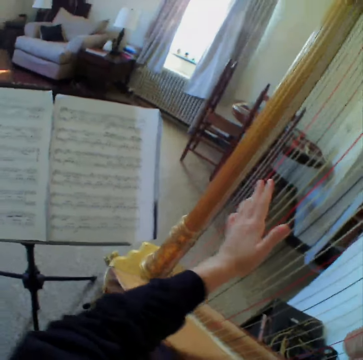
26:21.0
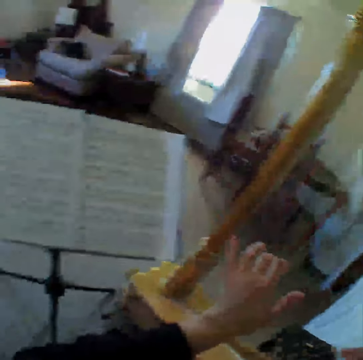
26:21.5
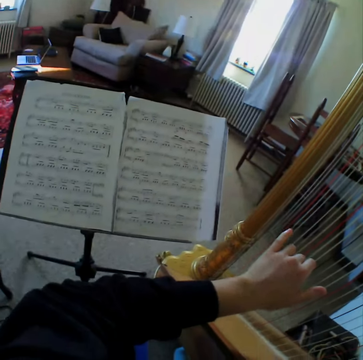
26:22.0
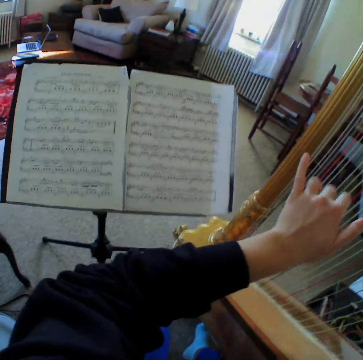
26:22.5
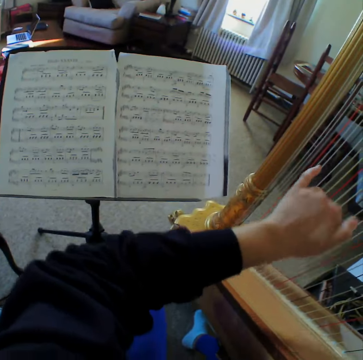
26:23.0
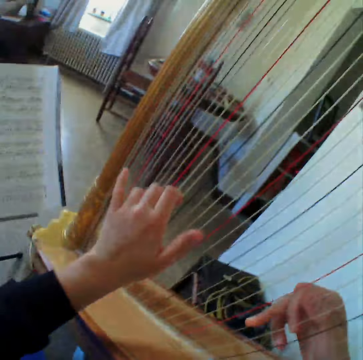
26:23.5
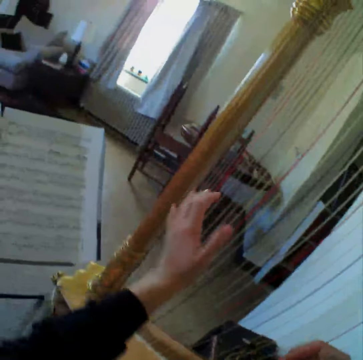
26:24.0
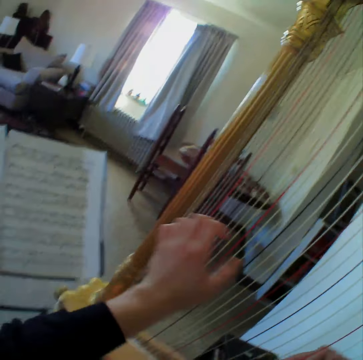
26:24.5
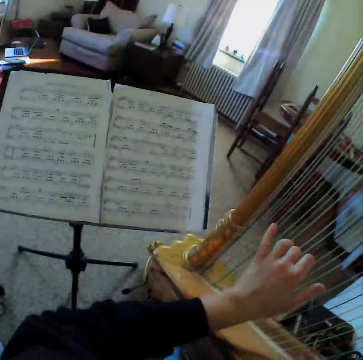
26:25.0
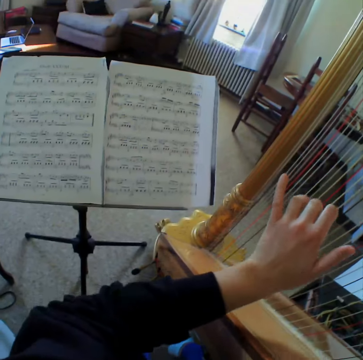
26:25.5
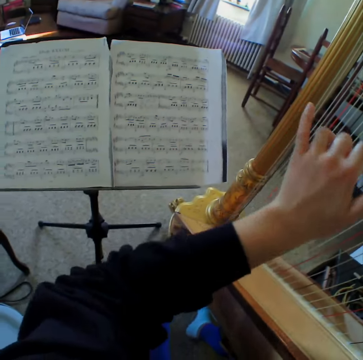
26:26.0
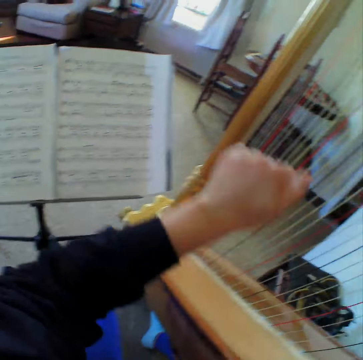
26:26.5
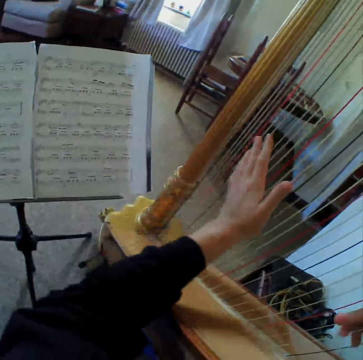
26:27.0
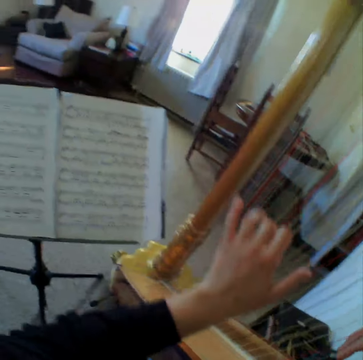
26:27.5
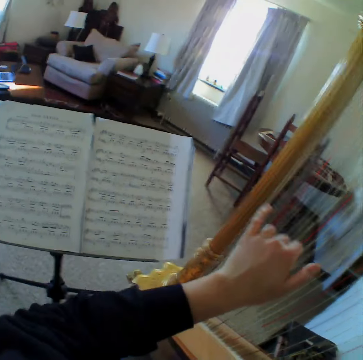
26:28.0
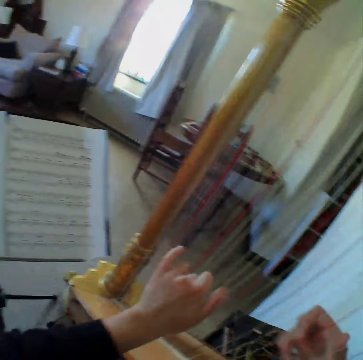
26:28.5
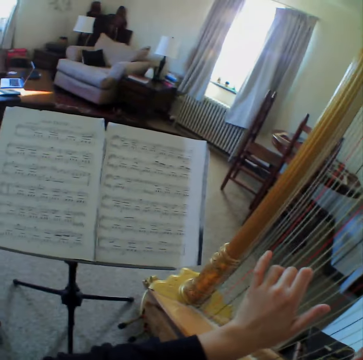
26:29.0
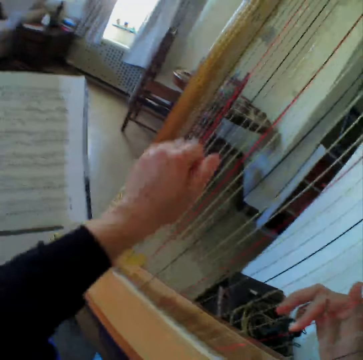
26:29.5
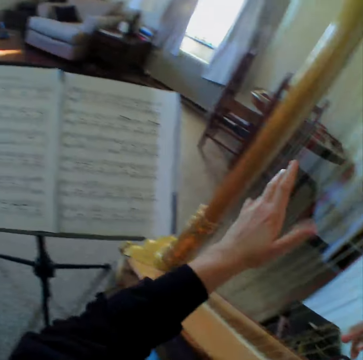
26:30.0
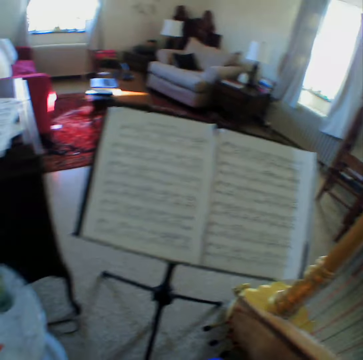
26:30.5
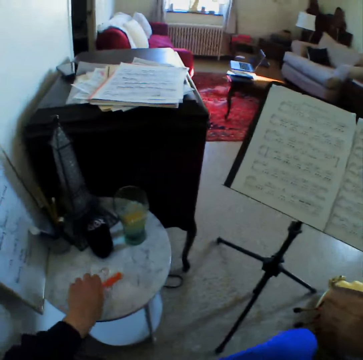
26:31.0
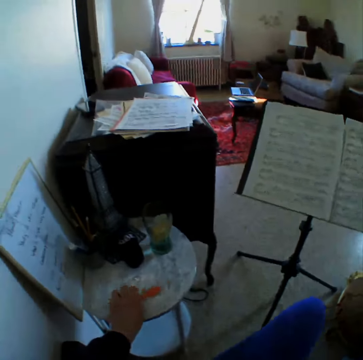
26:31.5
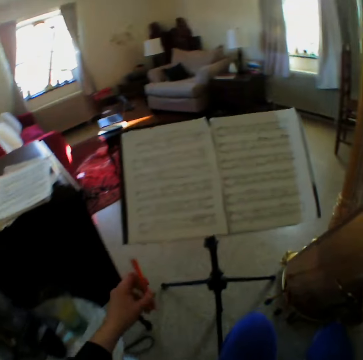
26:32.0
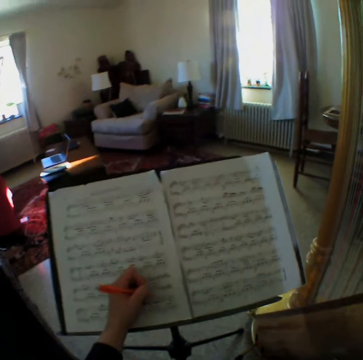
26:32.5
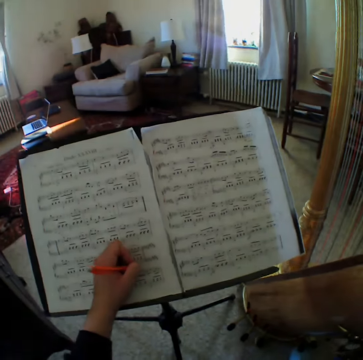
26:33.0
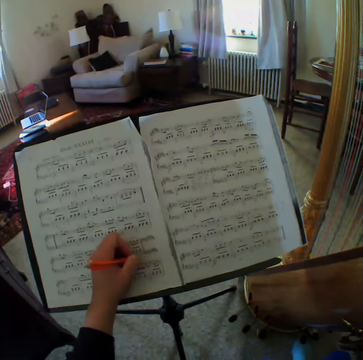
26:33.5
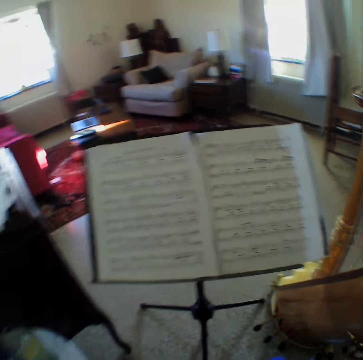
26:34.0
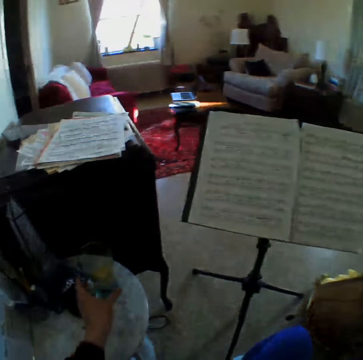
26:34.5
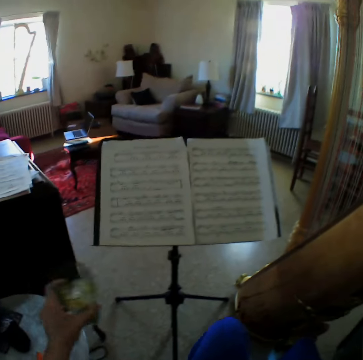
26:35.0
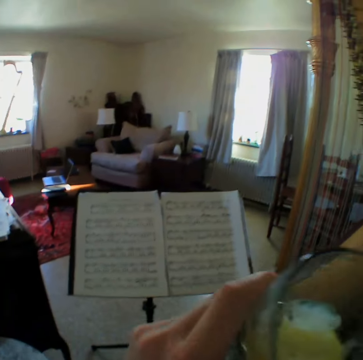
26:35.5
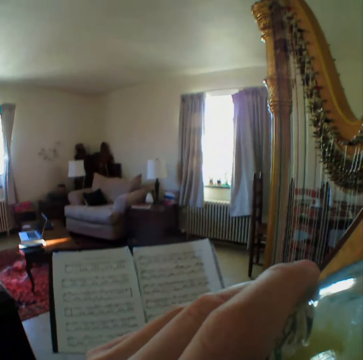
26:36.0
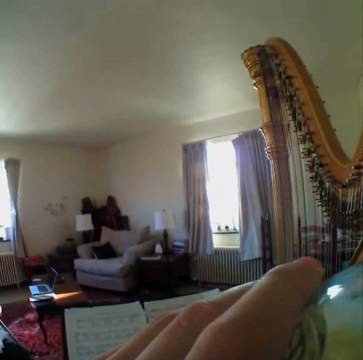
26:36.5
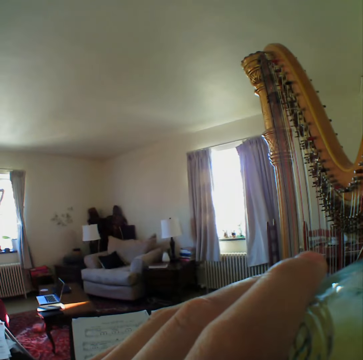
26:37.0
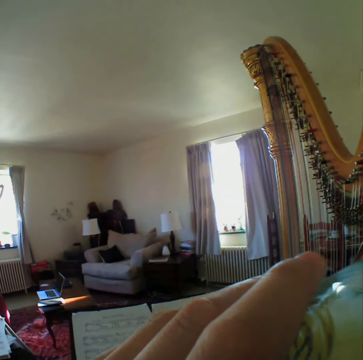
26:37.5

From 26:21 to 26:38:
The camera wearer plays the guitar. She reads the music paper. She plays the guitar. She reads the music paper. She plays the guitar. She reads the music paper. She plays the guitar. She reads the music paper. She carries a pen from the table. She writes on her music sheet. She puts the pen down. She carries a glass cup from the table. She drinks the water from the cup.

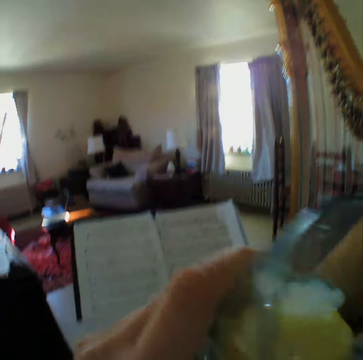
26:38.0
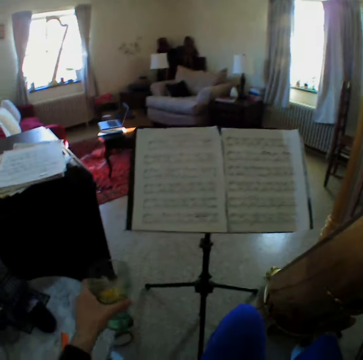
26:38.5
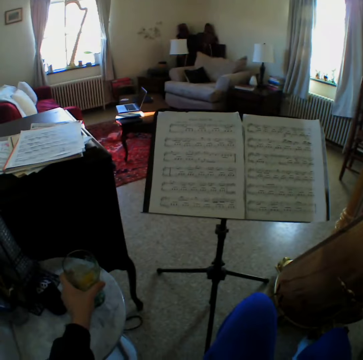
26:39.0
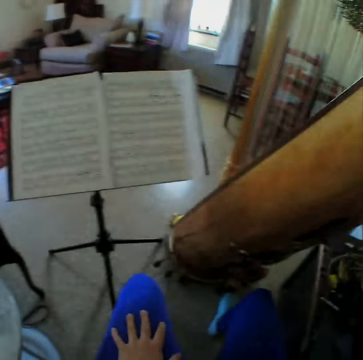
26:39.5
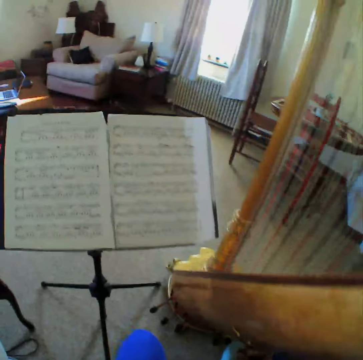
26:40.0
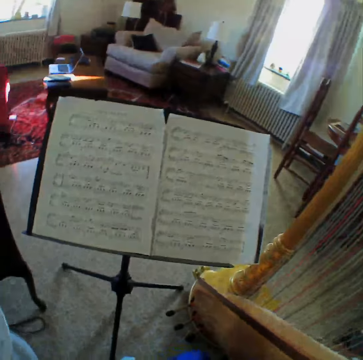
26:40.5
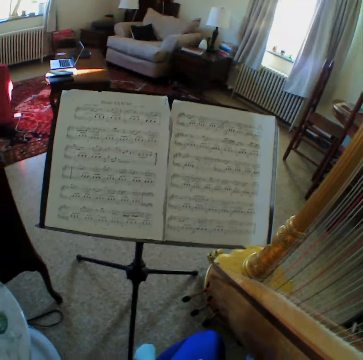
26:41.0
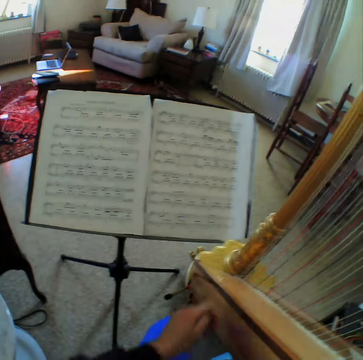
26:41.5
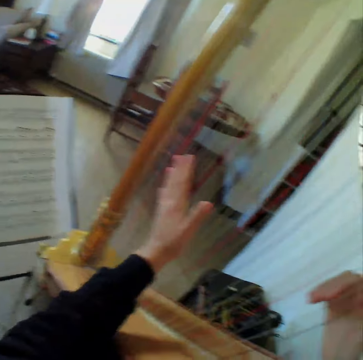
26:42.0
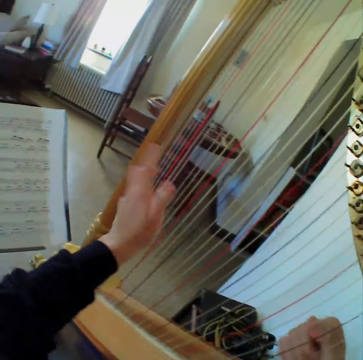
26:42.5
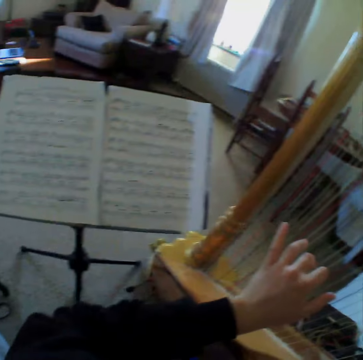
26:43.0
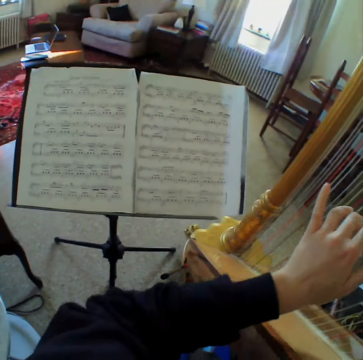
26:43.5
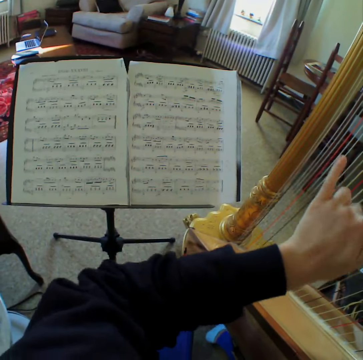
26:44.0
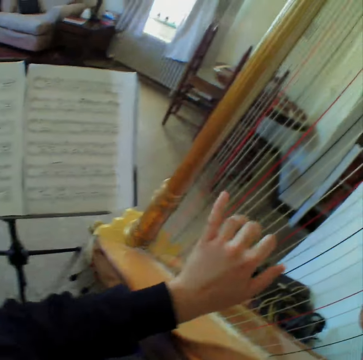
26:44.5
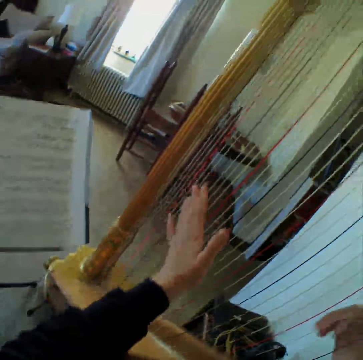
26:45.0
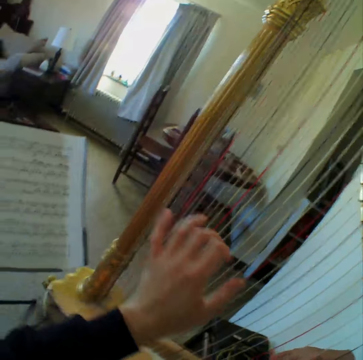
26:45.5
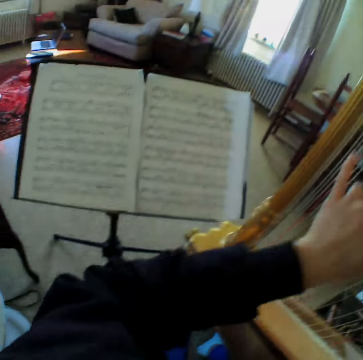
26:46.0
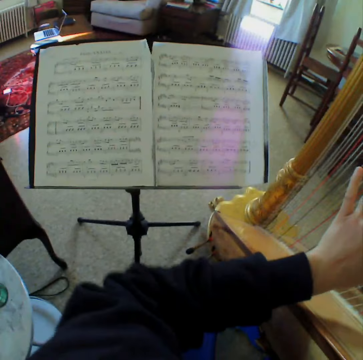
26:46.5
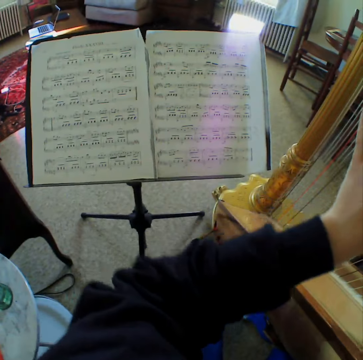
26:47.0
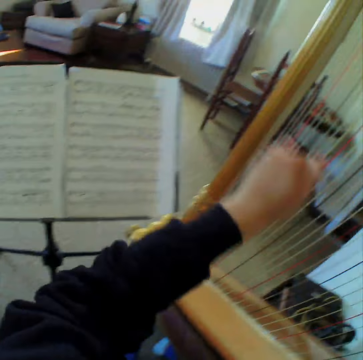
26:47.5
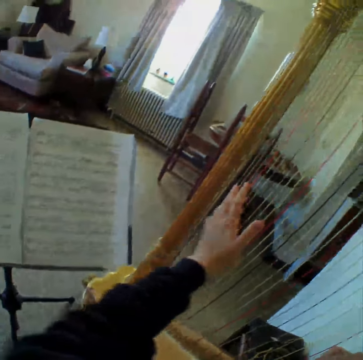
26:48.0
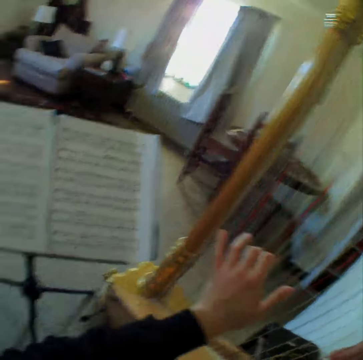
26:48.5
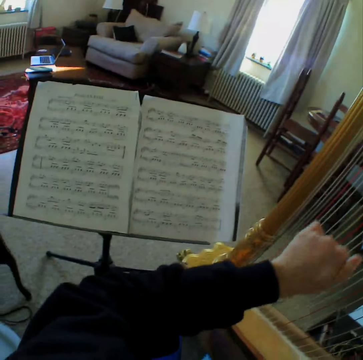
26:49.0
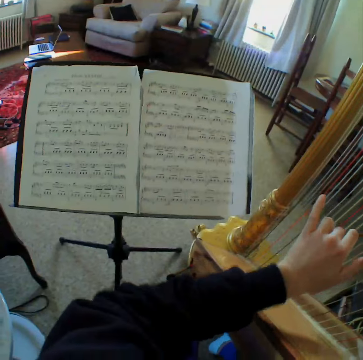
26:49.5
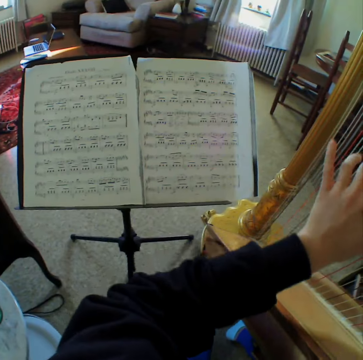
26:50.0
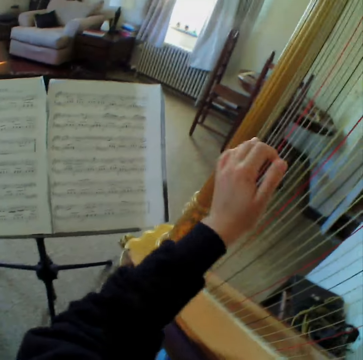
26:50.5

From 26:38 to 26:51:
The camera wearer puts the glass down. They read the music paper. They start to play the harp or guitar again. They read the music paper. They play the guitar. They read the music paper. They play the guitar. They read the music paper.

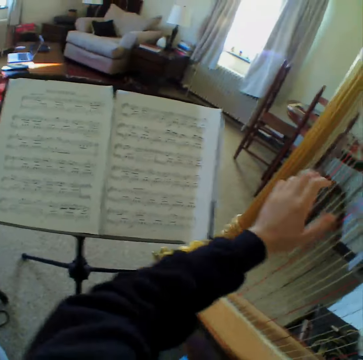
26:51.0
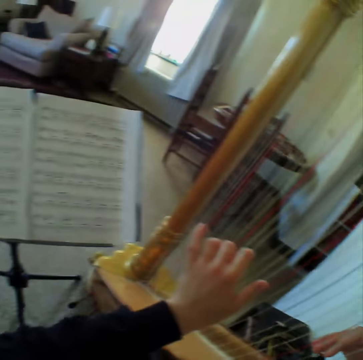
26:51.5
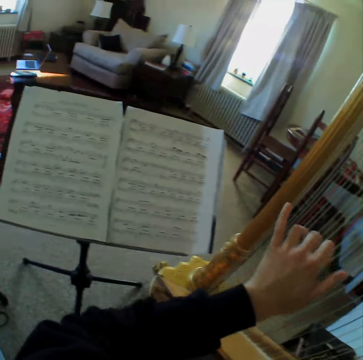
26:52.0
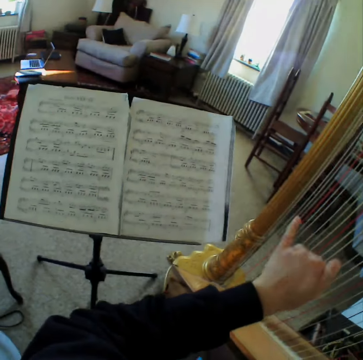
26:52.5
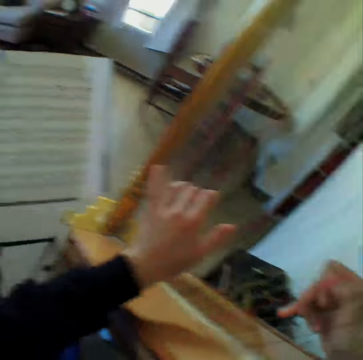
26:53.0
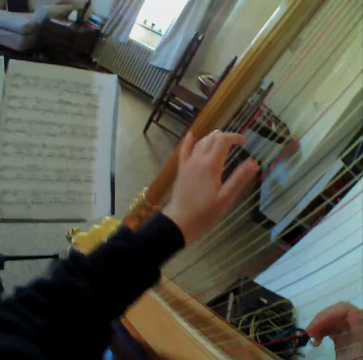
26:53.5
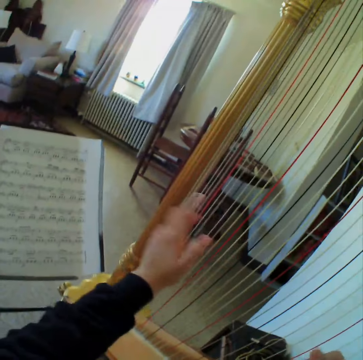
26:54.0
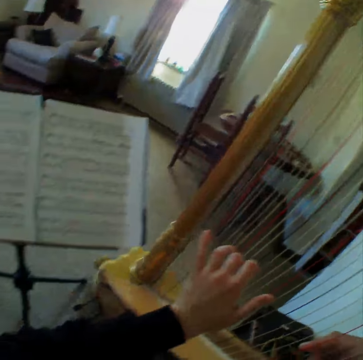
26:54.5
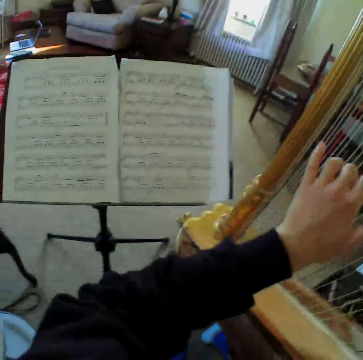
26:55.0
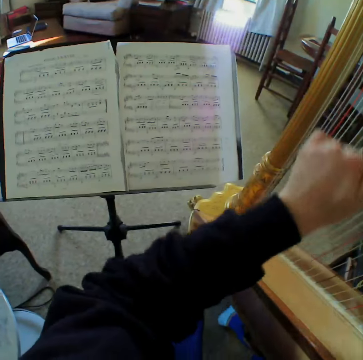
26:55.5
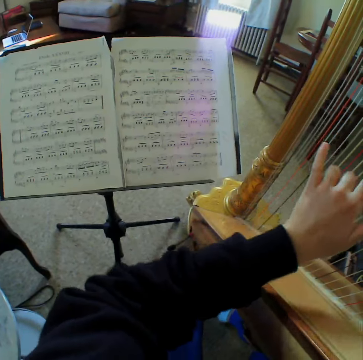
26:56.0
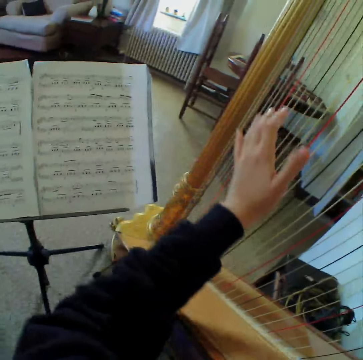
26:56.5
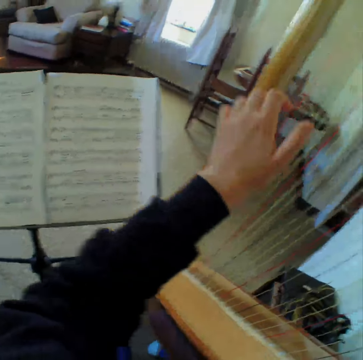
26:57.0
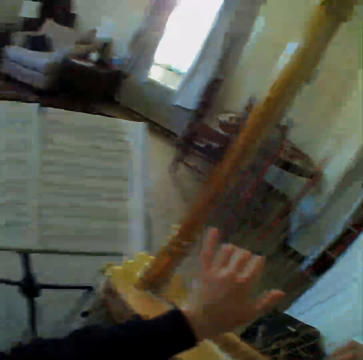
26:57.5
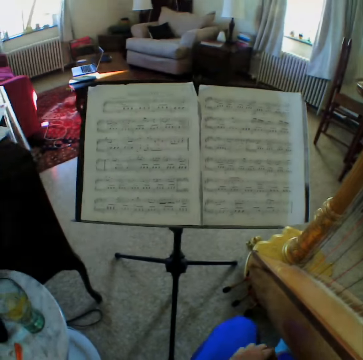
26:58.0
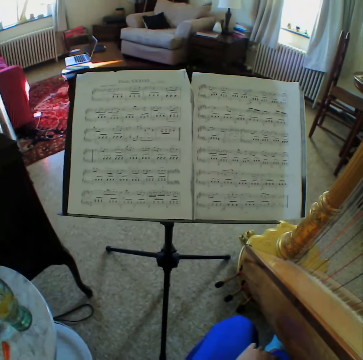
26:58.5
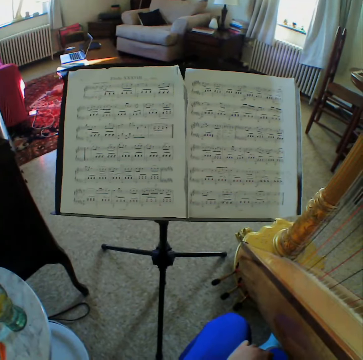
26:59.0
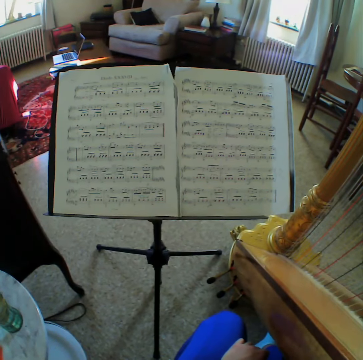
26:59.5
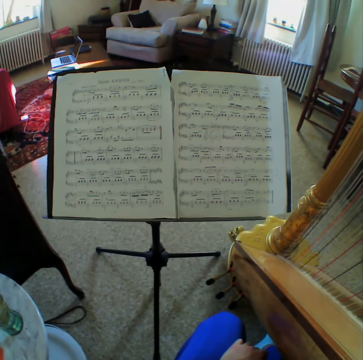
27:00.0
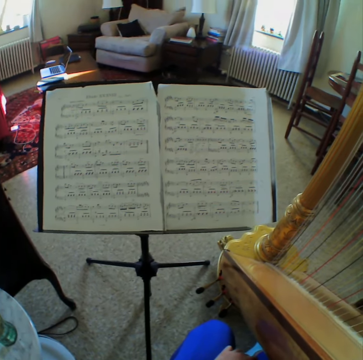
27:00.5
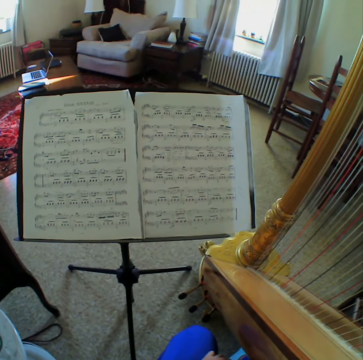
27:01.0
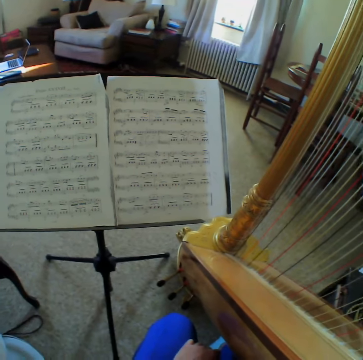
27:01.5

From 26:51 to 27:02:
The camera wearer plays the guitar. They read the music paper. They play the guitar. They read the music paper. They play the guitar. They read the music paper. They stop to play the harp for a while.
